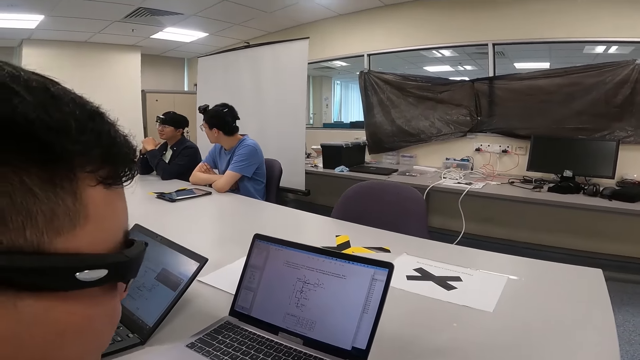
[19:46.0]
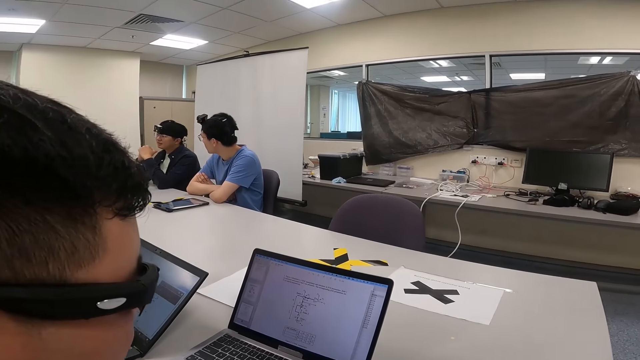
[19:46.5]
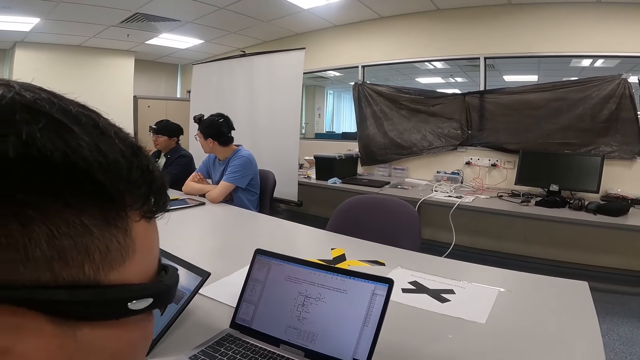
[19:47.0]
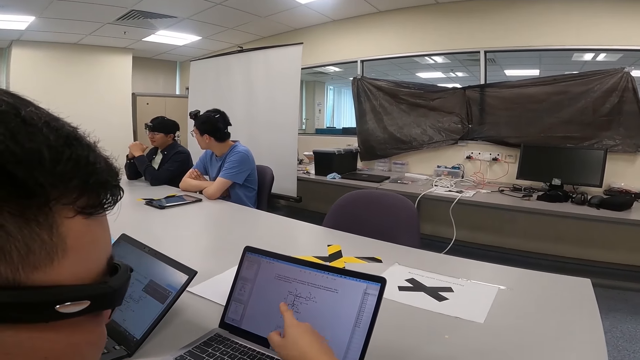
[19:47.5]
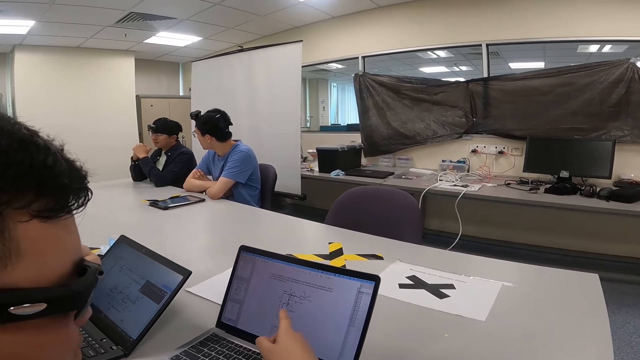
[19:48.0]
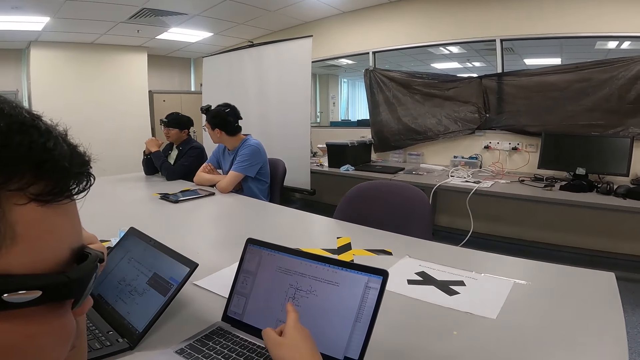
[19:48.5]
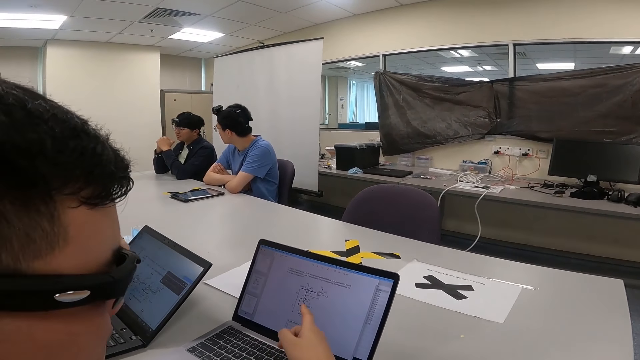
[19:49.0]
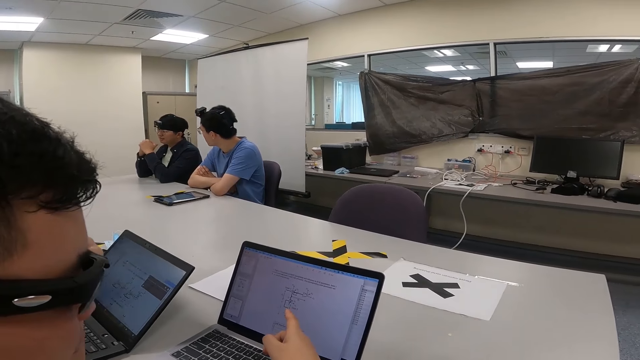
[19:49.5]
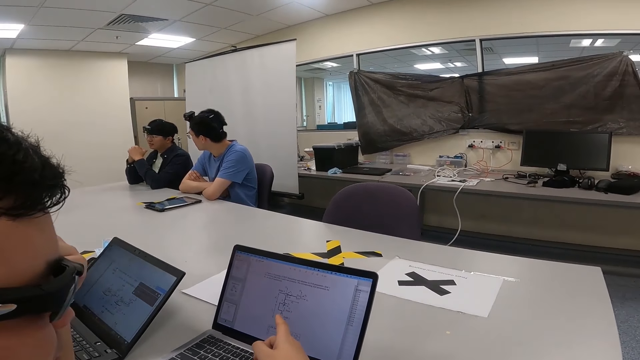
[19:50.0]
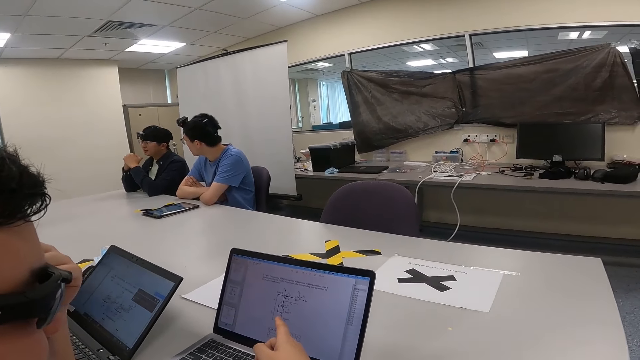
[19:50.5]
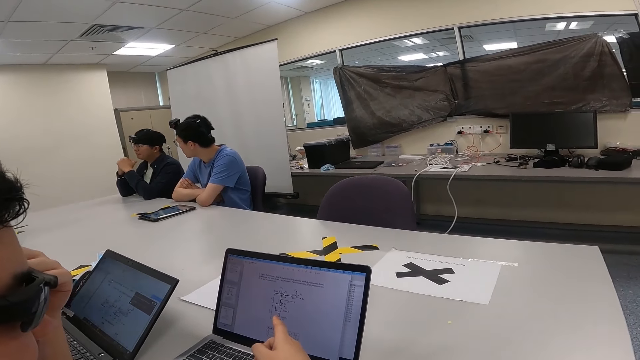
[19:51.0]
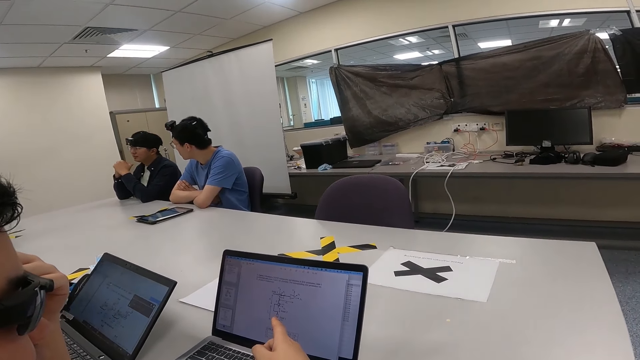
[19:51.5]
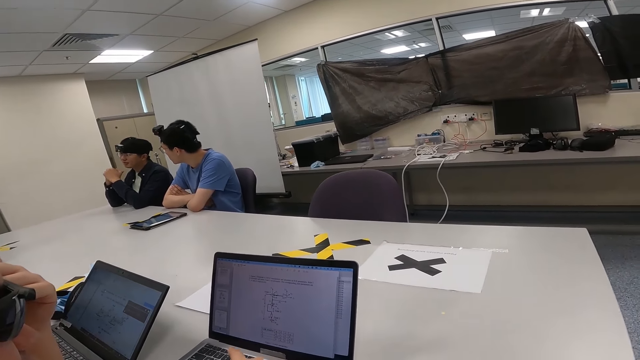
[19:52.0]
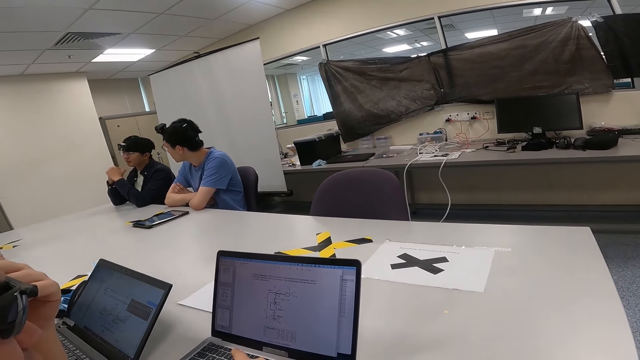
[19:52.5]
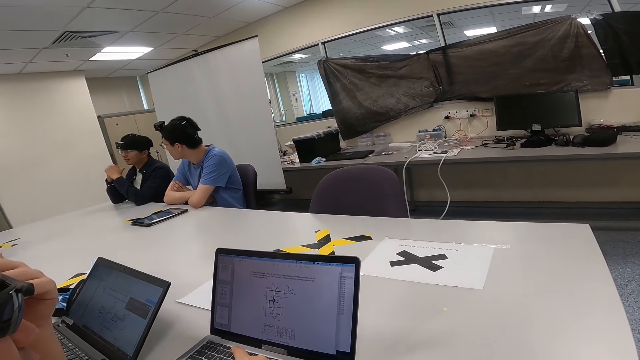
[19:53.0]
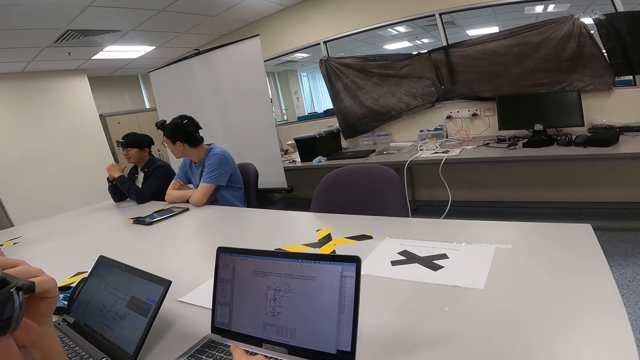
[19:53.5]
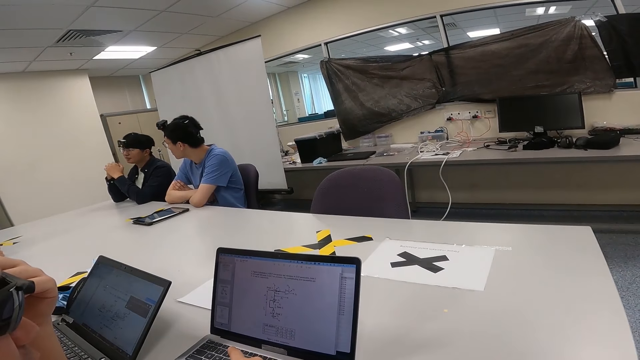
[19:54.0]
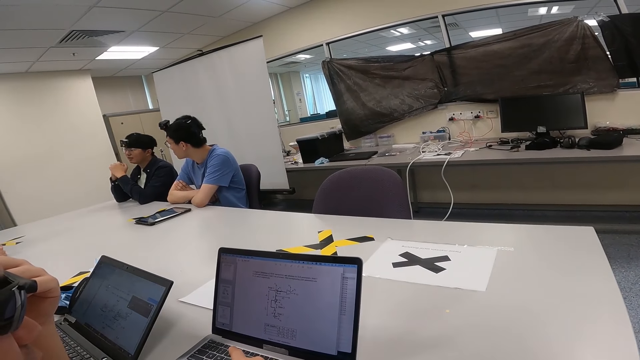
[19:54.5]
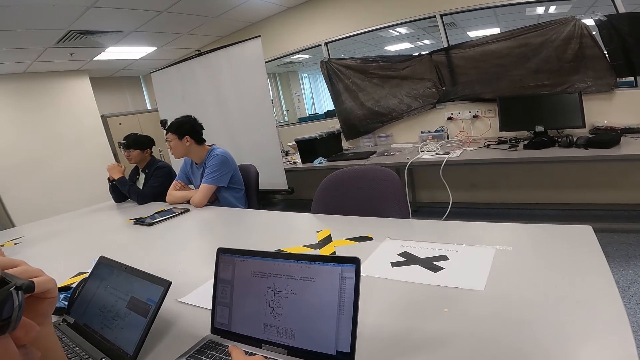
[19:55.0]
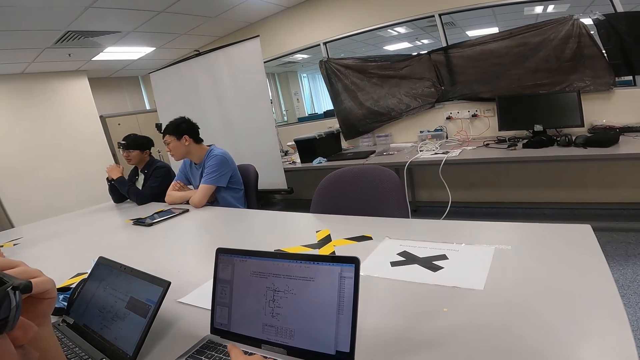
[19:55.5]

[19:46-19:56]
The camera wearer points at the laptop. They touch the keyboard.

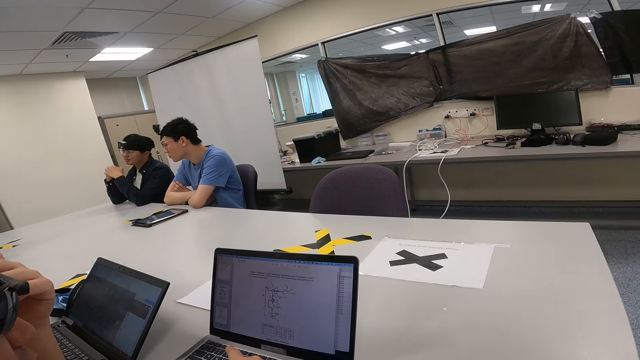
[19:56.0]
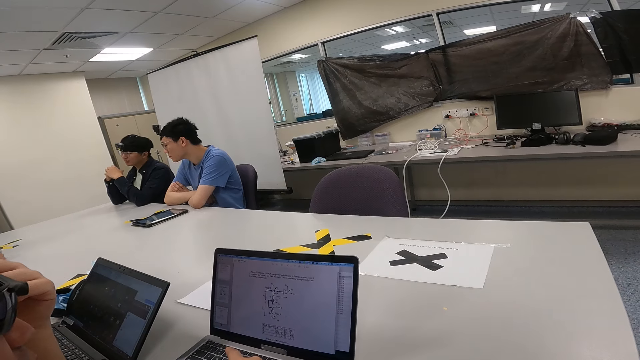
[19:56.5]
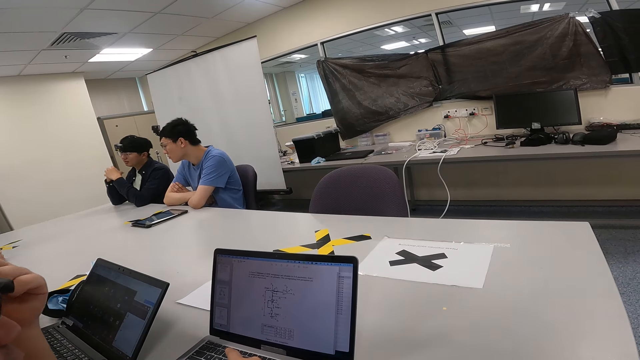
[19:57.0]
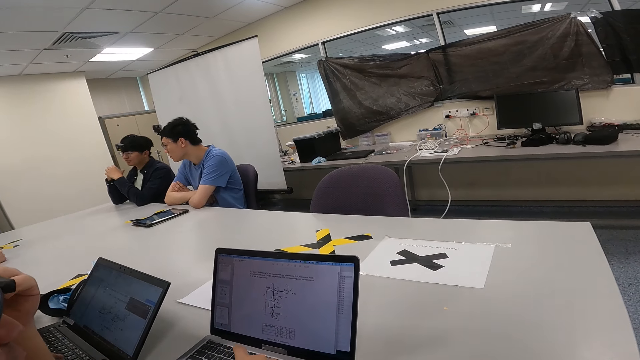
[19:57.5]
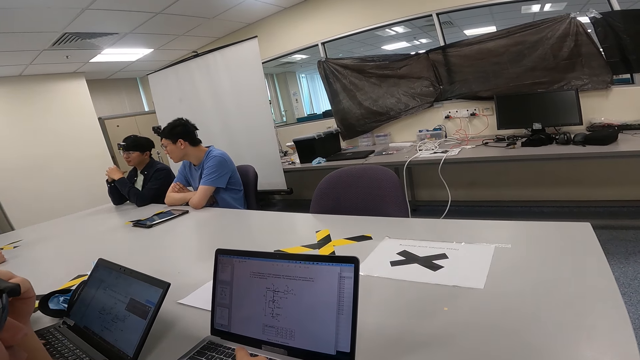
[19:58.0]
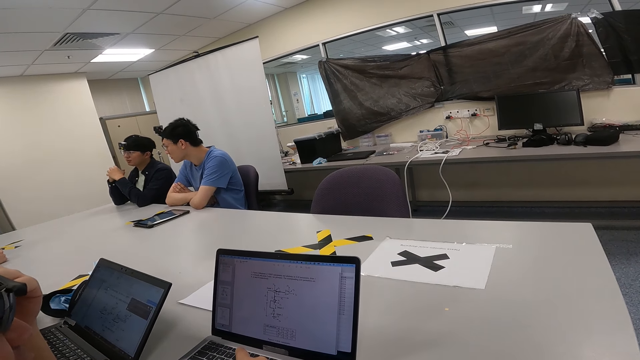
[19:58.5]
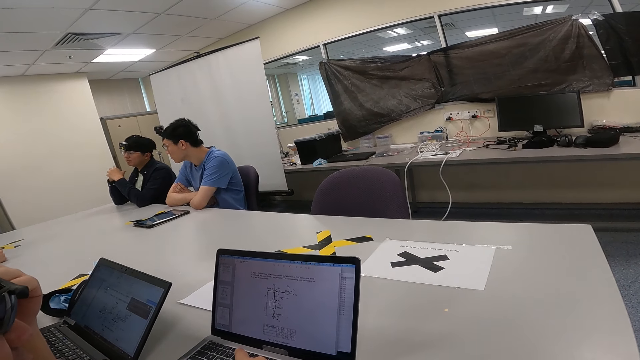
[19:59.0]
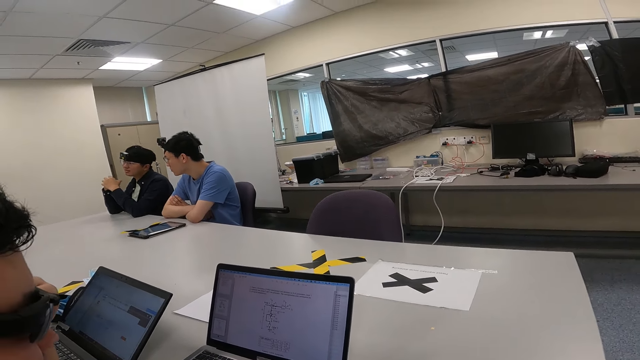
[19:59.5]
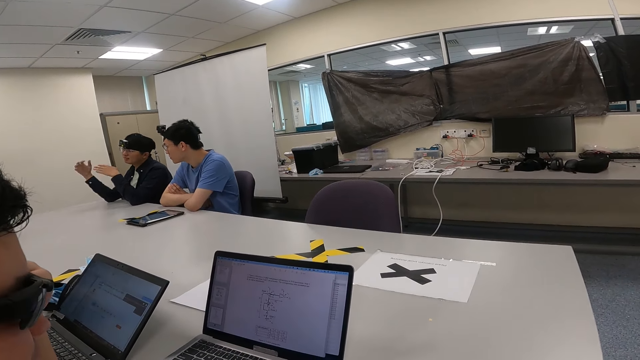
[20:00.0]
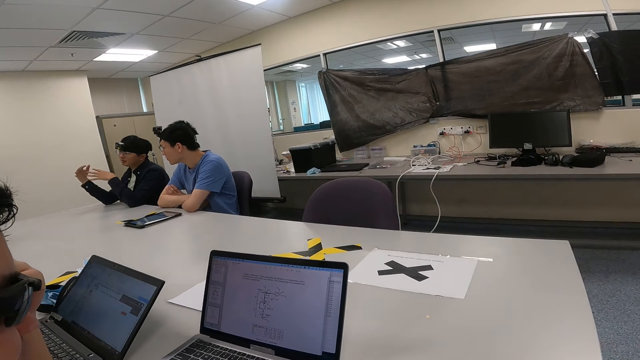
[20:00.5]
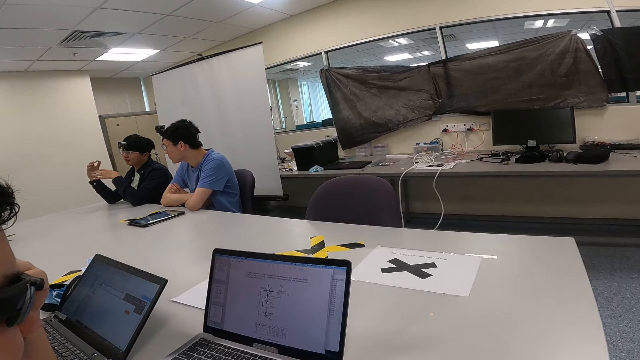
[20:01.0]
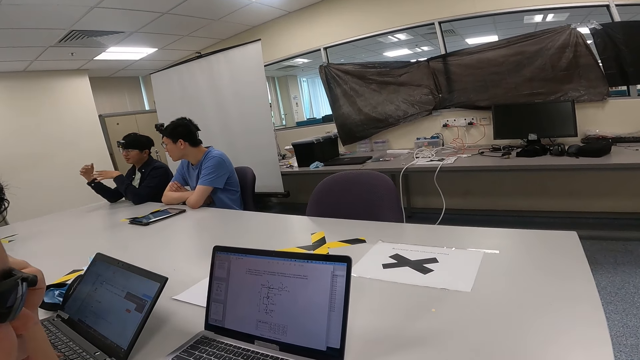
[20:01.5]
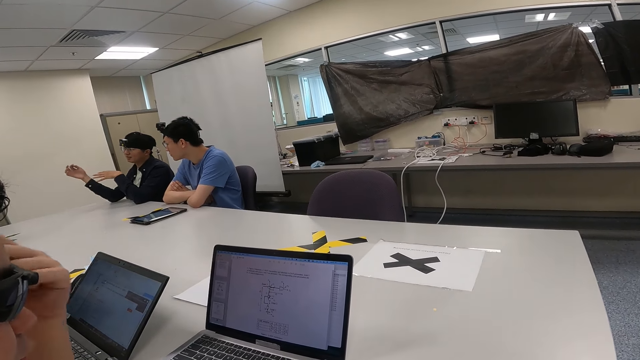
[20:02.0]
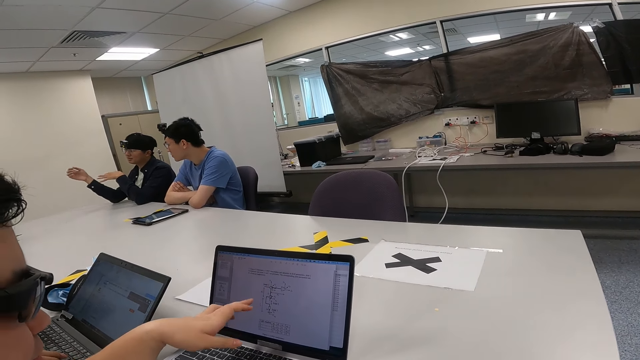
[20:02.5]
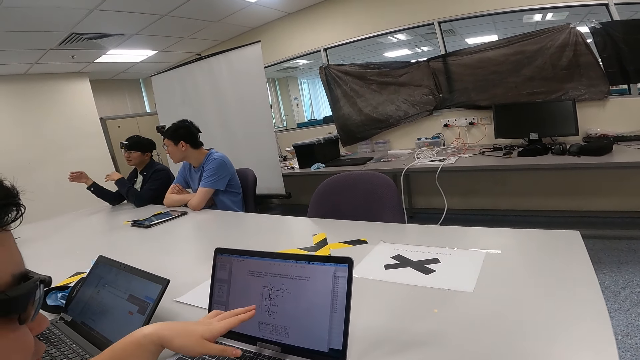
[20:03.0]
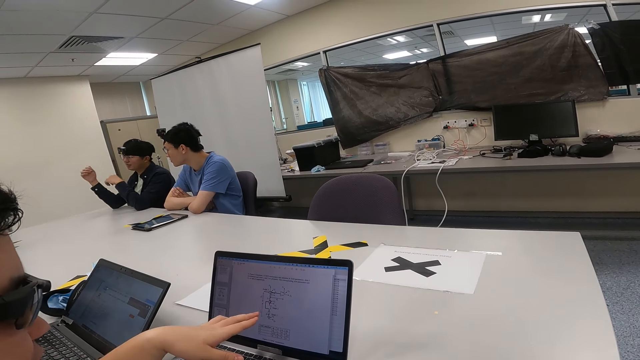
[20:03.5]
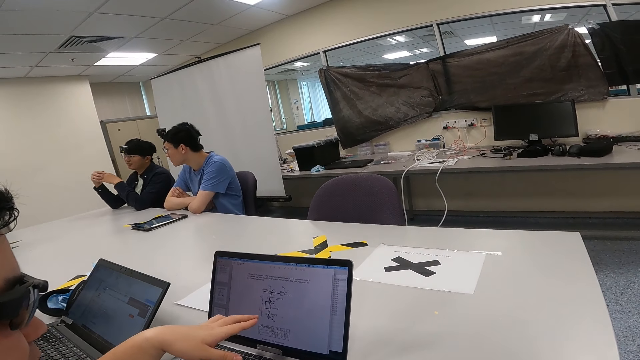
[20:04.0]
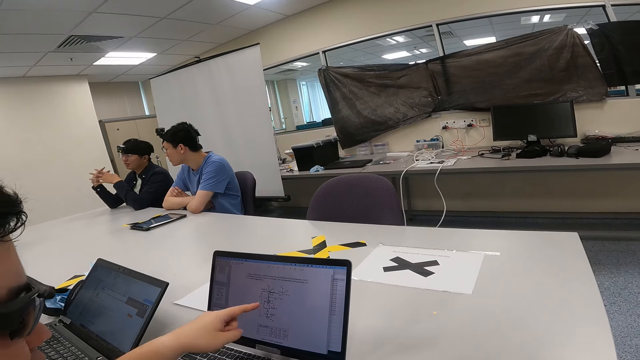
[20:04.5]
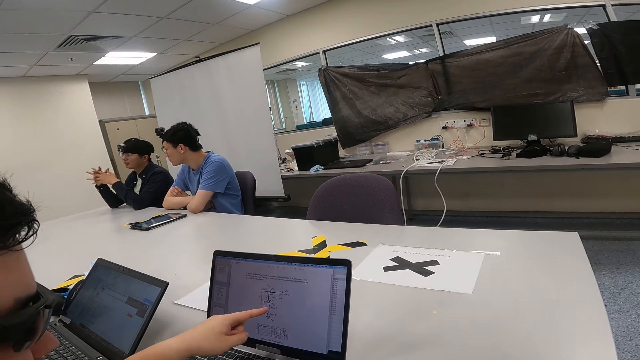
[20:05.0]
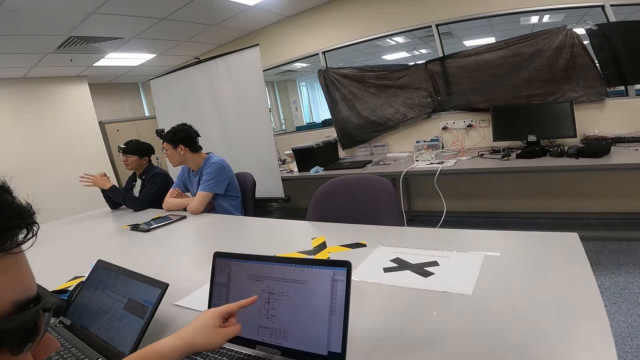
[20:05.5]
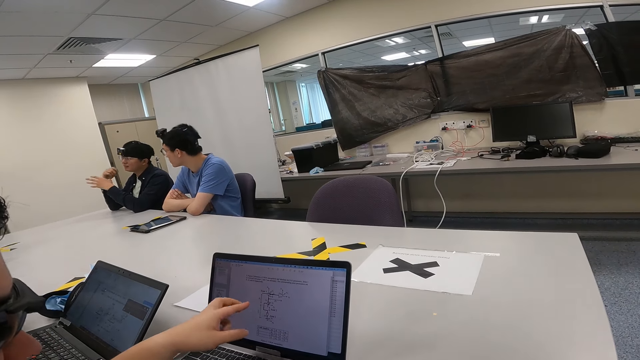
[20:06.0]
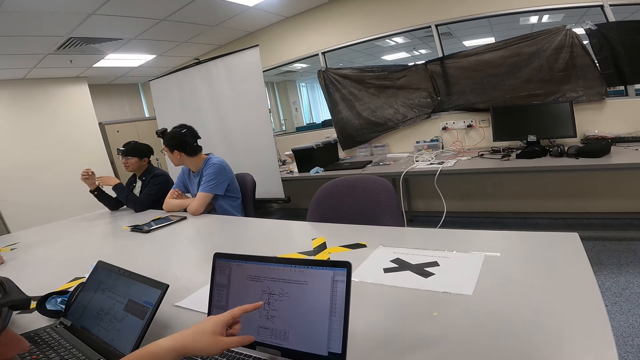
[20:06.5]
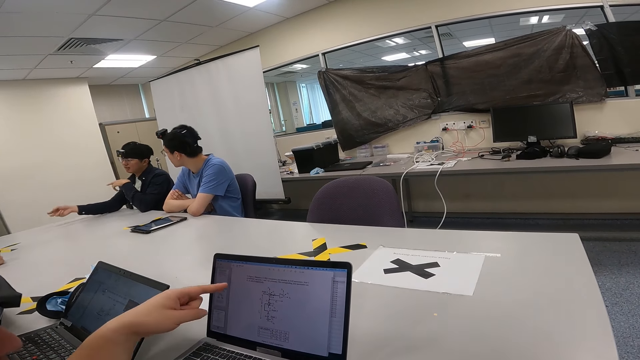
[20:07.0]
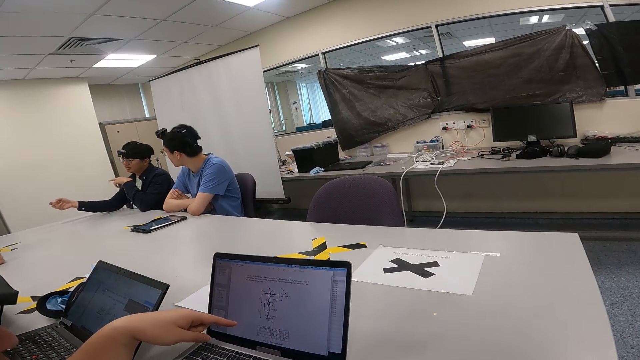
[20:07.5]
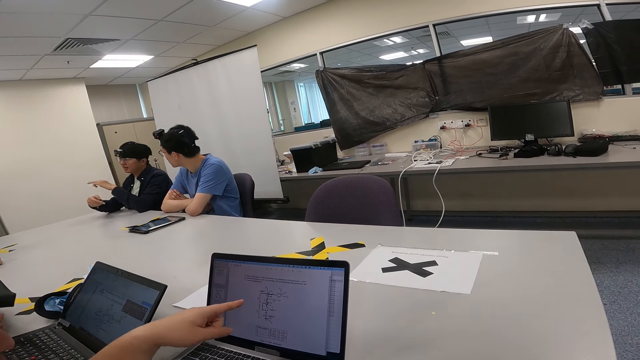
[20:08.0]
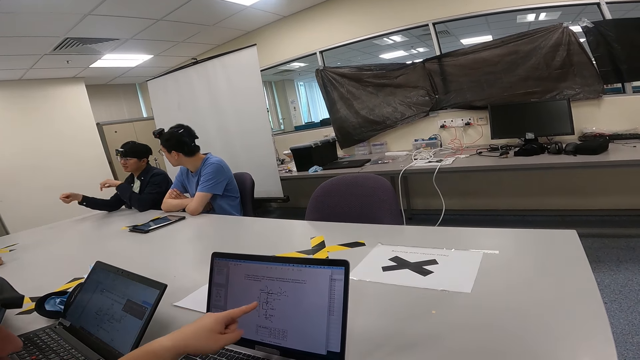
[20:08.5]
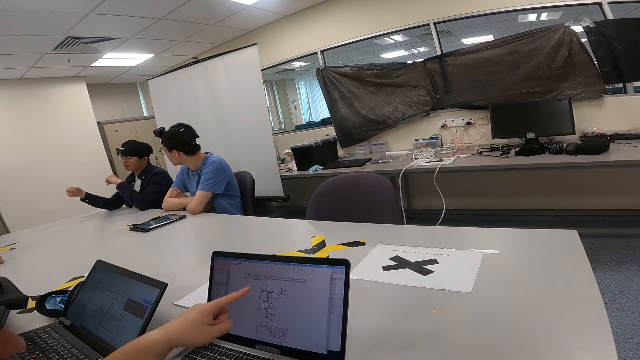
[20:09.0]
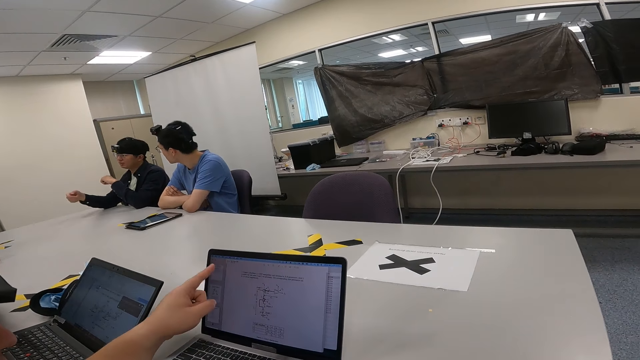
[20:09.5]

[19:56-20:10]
A person moves the hand to the face. Another person moves the hands while talking. The first person points at the laptop.
